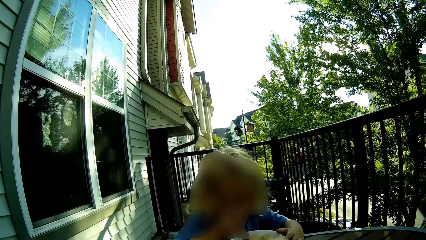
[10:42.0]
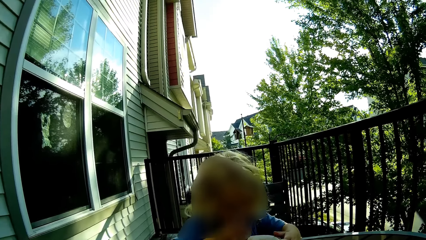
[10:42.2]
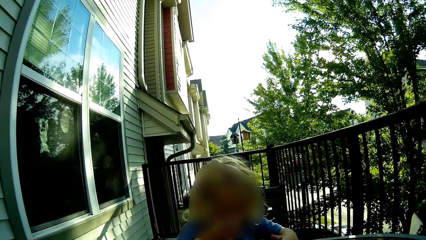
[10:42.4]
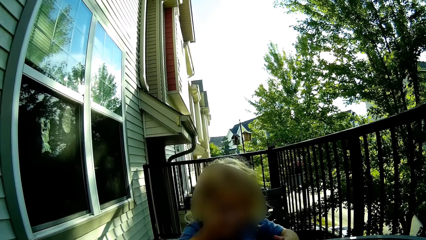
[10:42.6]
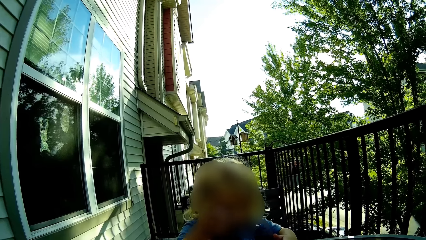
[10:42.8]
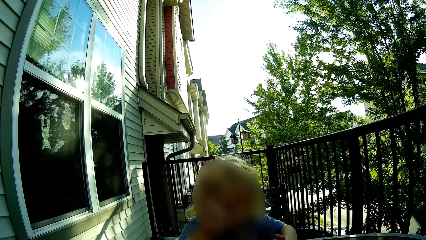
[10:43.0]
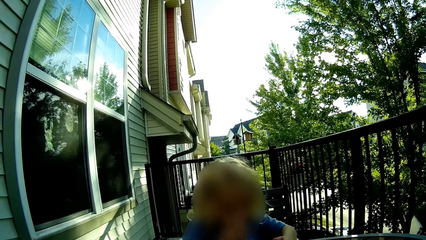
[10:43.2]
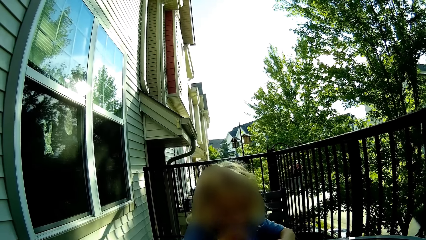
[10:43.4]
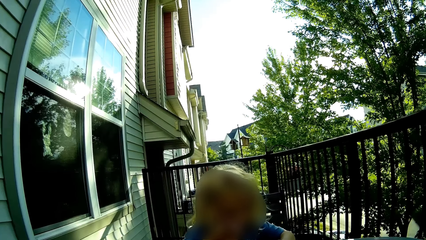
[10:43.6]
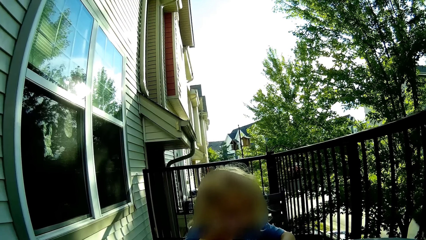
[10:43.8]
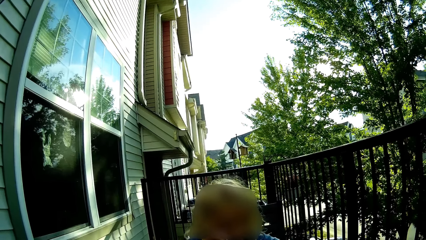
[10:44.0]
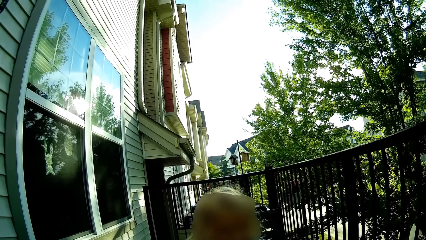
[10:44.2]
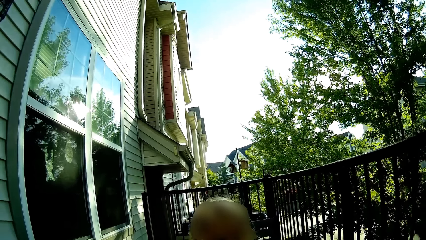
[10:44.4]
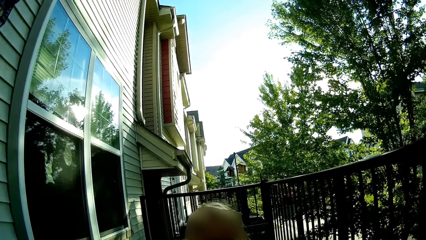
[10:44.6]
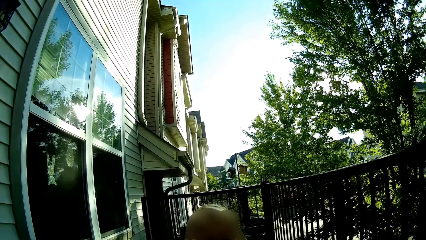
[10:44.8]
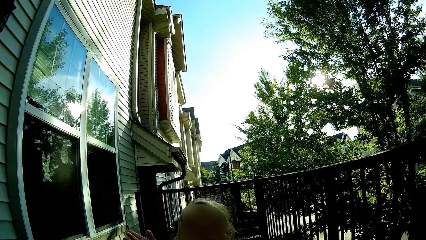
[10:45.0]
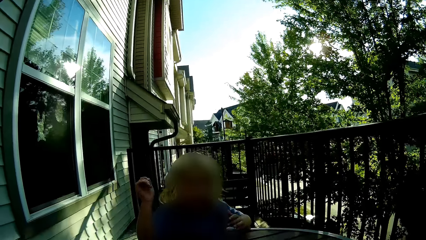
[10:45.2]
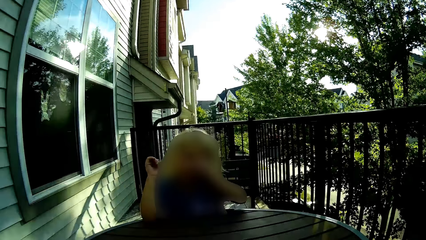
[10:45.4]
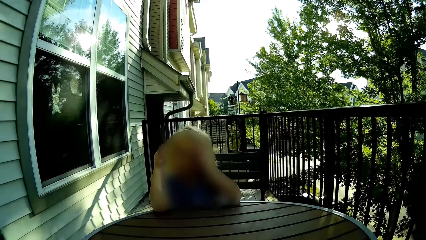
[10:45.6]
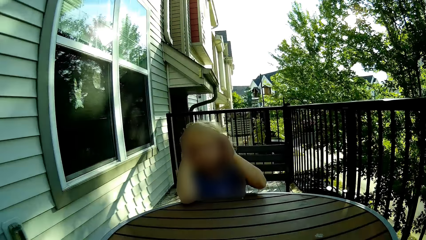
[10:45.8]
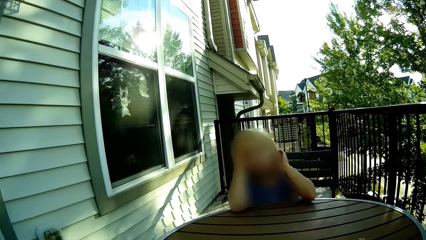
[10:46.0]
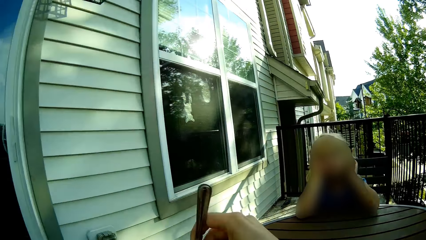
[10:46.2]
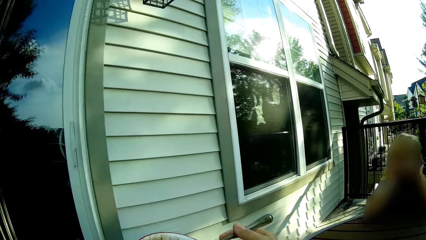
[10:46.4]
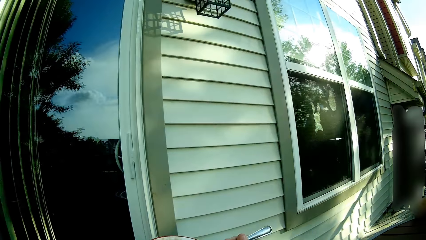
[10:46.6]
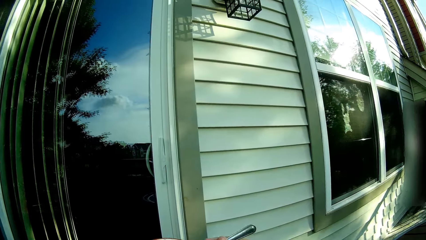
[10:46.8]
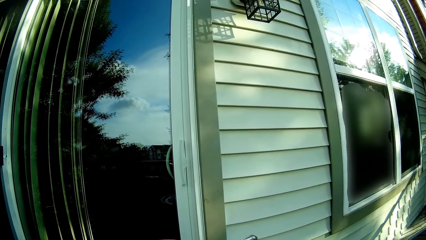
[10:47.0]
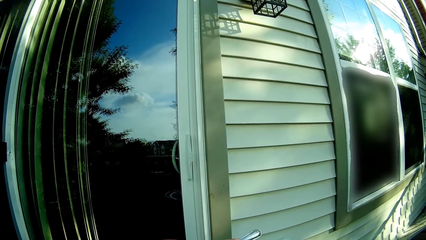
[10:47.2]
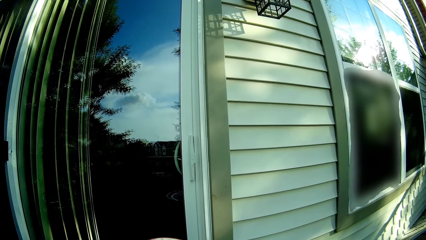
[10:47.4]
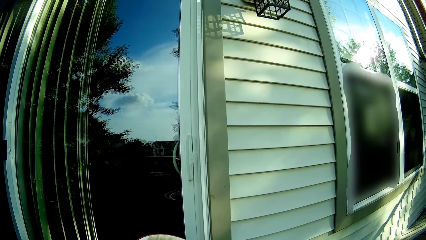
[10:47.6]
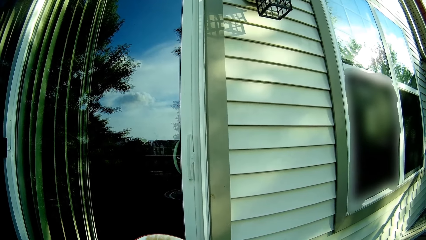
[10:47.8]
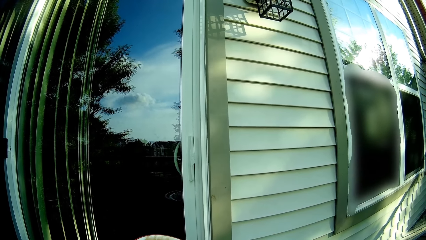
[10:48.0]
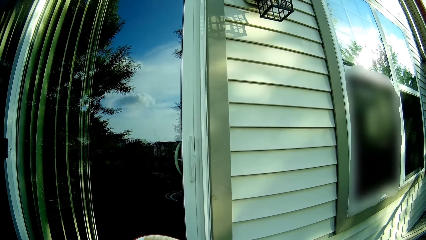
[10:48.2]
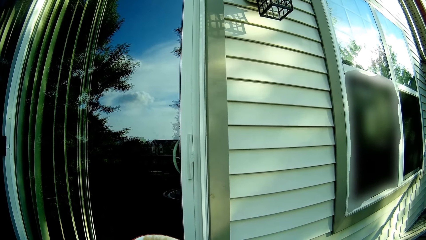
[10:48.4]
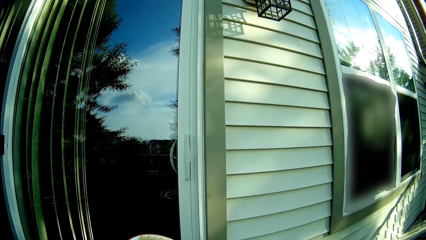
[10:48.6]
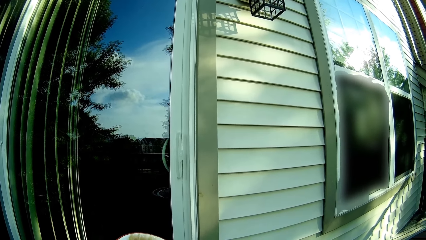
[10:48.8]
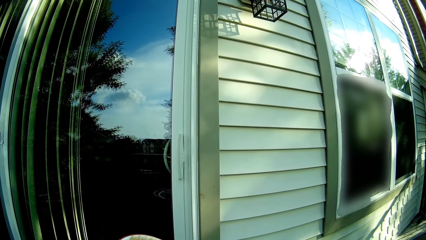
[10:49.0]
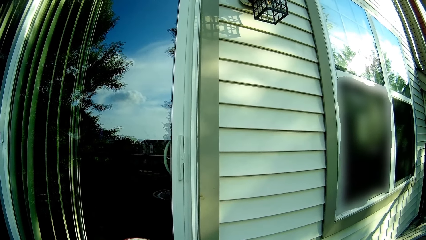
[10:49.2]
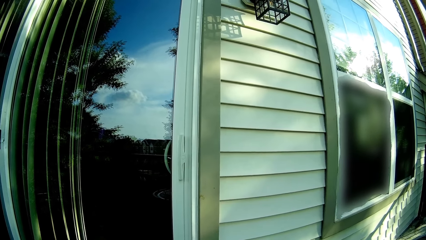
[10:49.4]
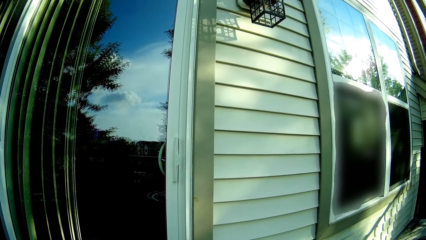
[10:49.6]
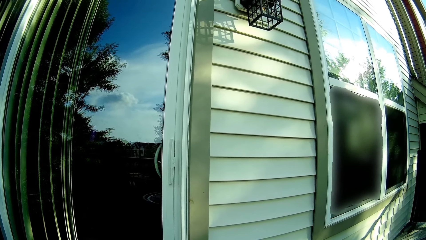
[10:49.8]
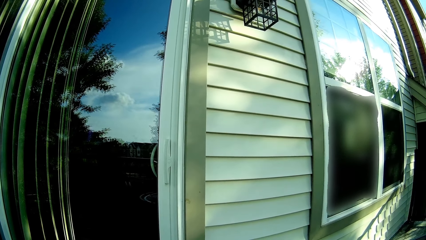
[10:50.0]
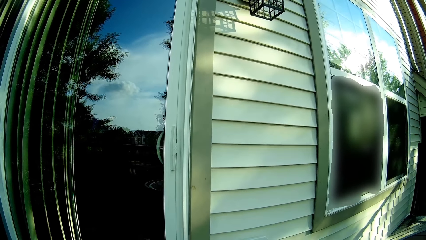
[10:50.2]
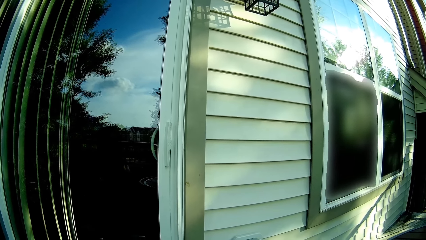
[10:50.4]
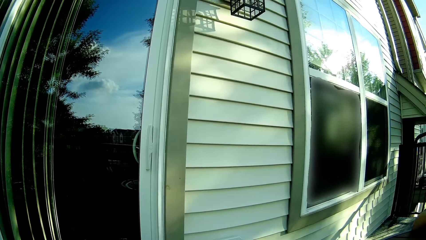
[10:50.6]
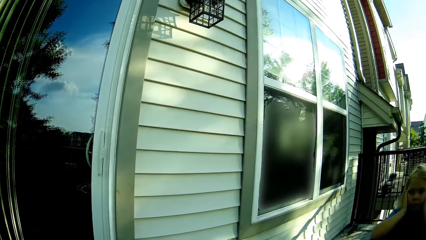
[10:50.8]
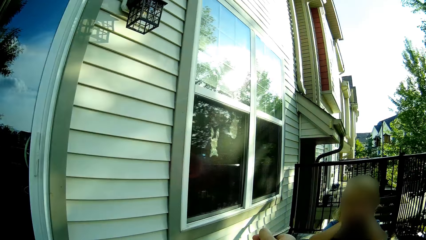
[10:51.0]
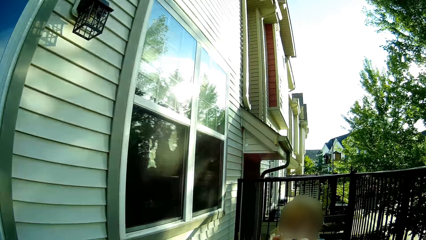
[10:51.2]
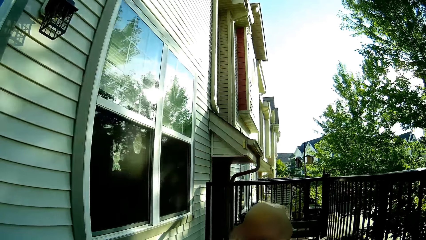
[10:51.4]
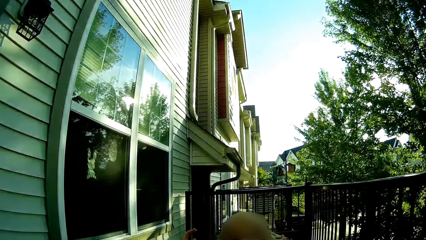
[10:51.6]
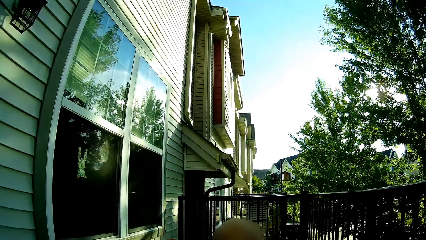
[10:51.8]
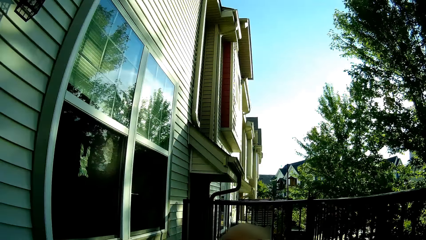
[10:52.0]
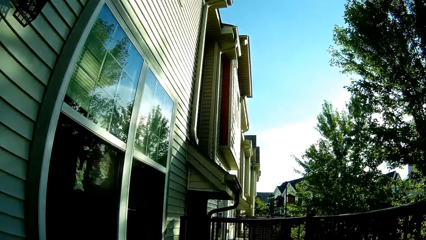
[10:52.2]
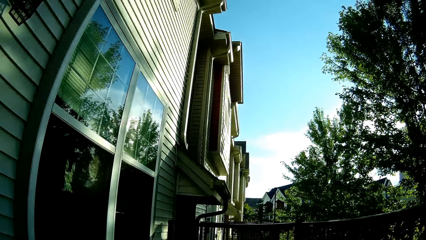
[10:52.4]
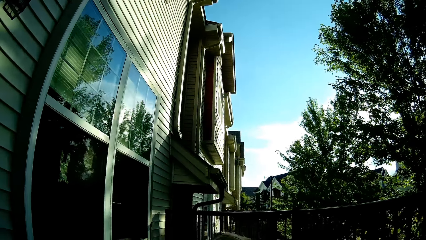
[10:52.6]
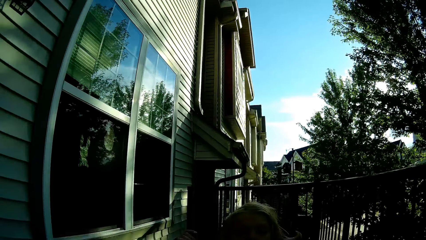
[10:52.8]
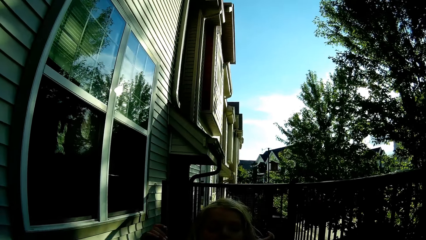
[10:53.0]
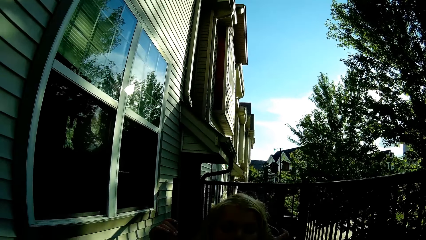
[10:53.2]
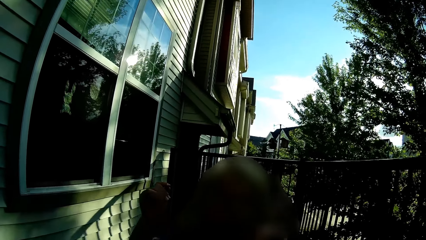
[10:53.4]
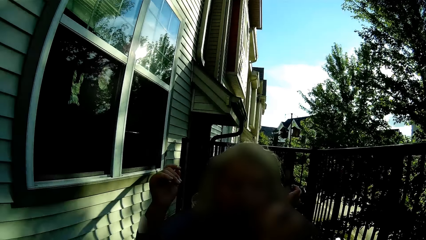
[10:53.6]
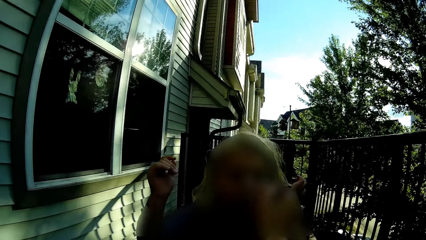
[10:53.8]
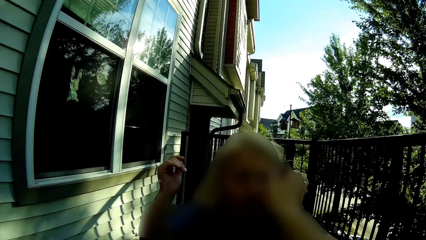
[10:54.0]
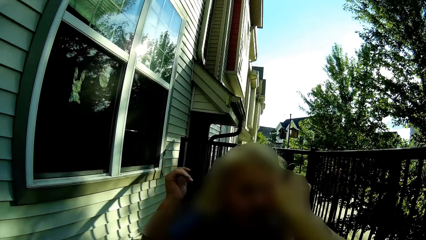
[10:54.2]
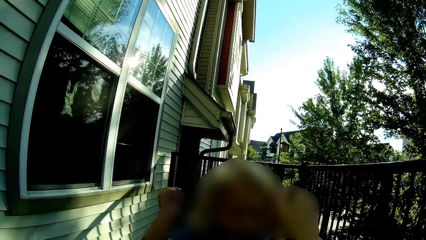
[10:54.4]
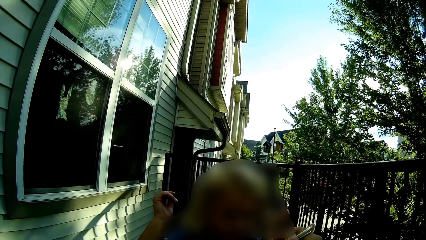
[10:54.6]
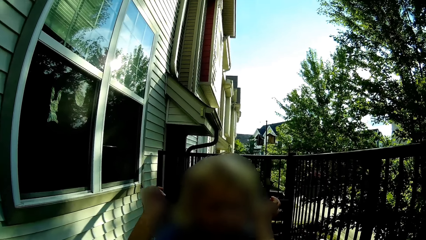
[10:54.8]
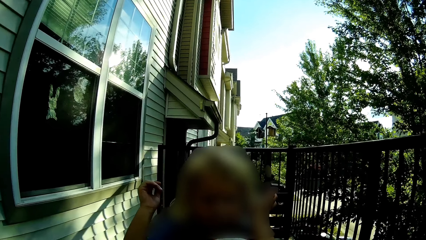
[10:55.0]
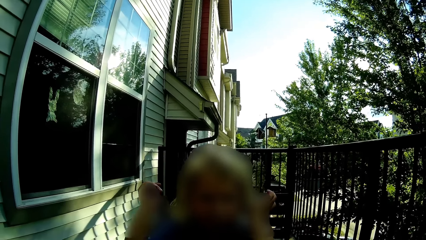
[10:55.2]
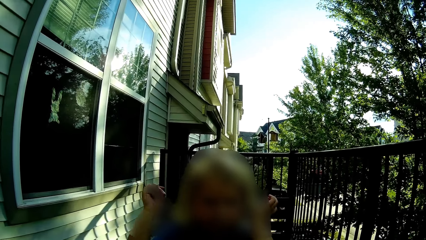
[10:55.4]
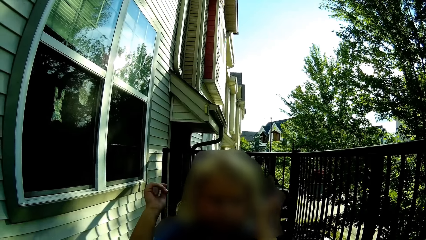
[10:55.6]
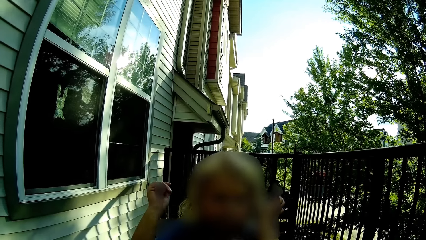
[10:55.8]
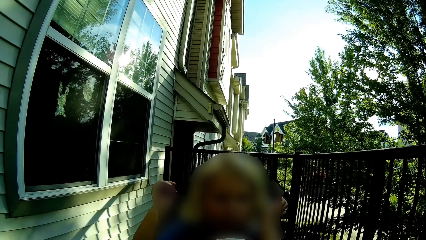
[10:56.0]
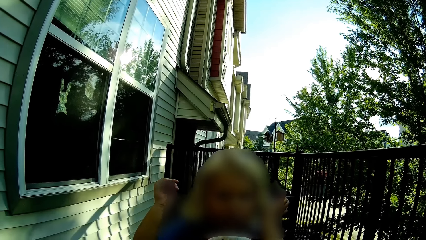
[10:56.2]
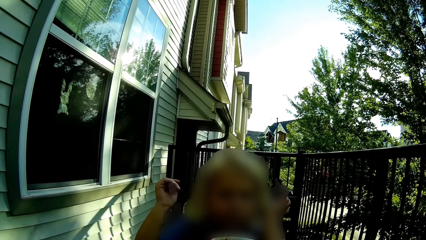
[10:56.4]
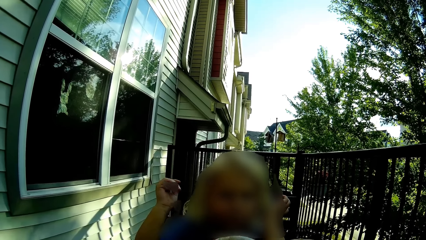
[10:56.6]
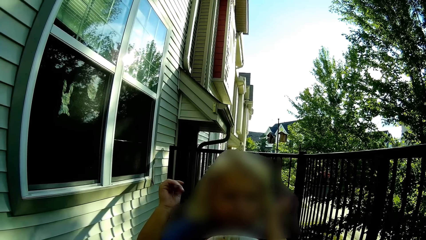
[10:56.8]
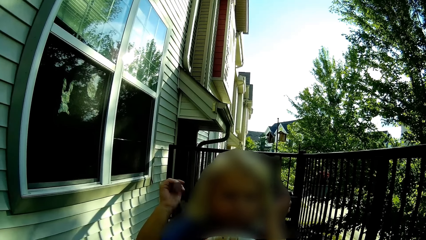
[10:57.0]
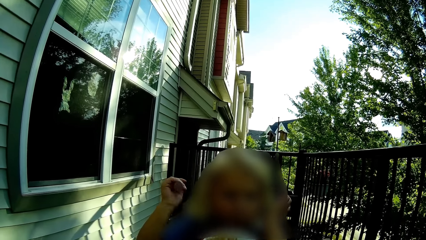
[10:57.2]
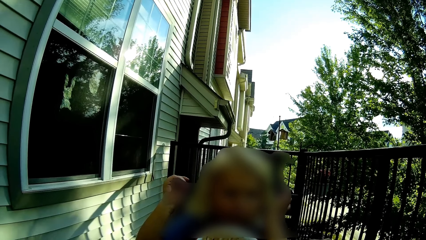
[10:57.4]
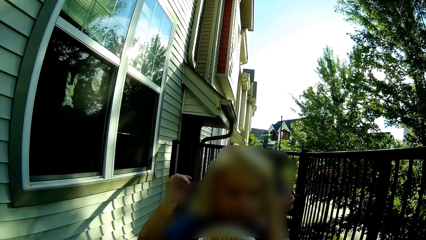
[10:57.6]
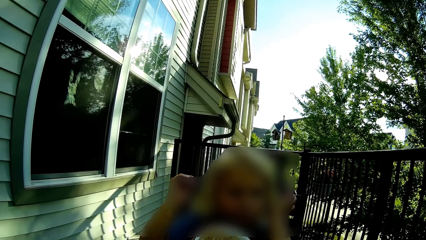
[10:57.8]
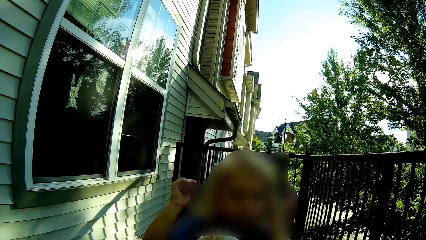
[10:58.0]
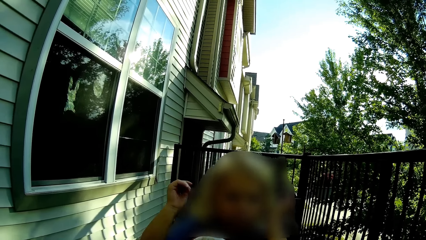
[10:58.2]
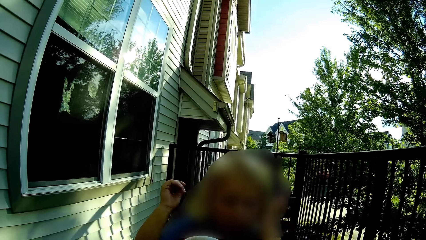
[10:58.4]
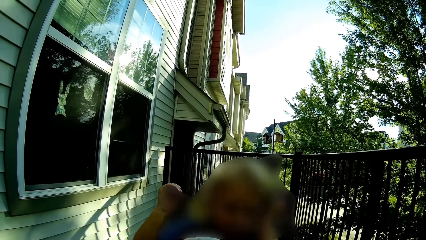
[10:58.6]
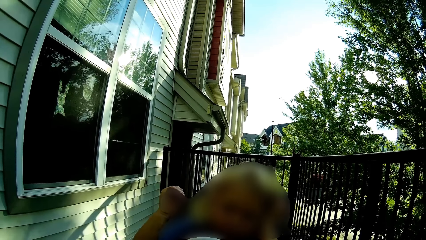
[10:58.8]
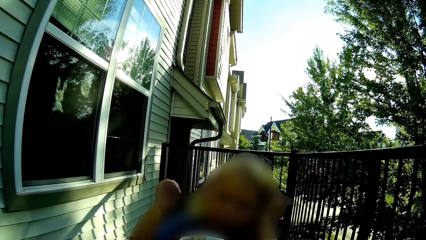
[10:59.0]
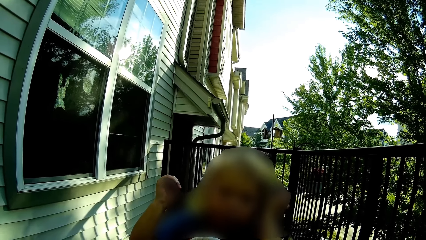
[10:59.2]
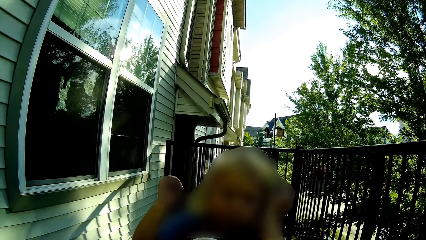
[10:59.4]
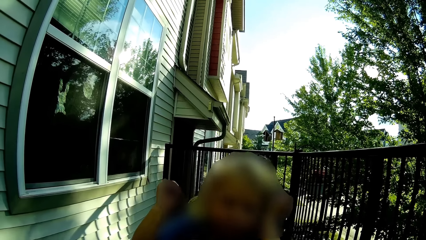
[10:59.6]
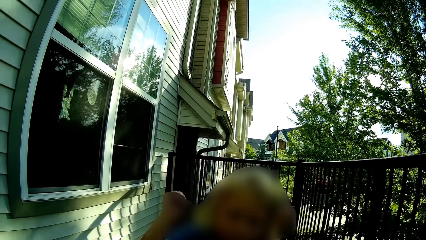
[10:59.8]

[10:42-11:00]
The camera wearer holds the bowl in front of the girl with her right hand and talks to the girl. The girl eats food. The camera wearer looks around. She scrapes the ice-cream in the bowl with the spoon. She feeds the girl with the spoon in her right hand. She scrapes the ice-cream in the bowl with the spoon.
